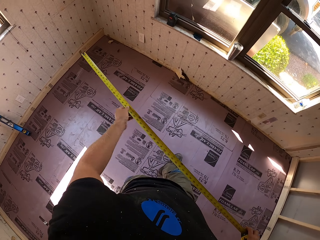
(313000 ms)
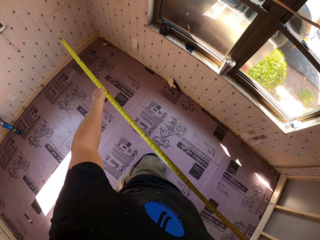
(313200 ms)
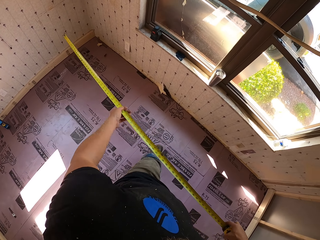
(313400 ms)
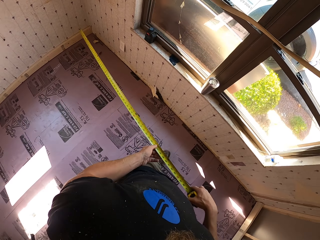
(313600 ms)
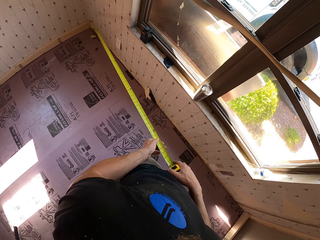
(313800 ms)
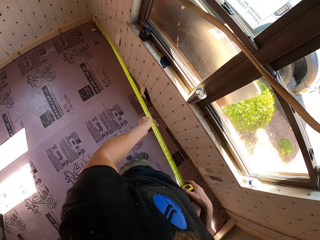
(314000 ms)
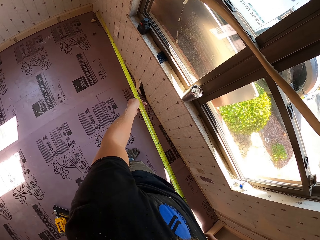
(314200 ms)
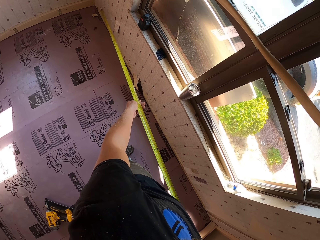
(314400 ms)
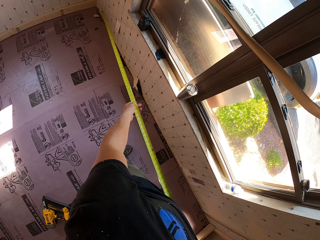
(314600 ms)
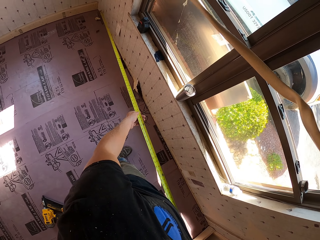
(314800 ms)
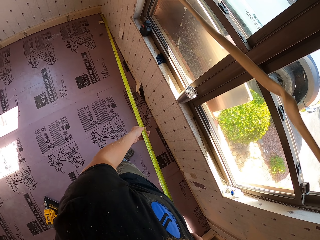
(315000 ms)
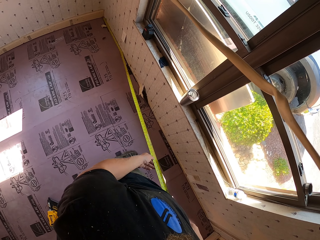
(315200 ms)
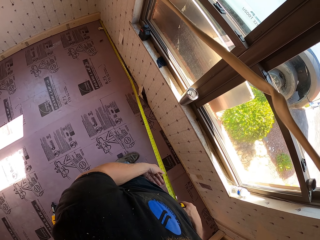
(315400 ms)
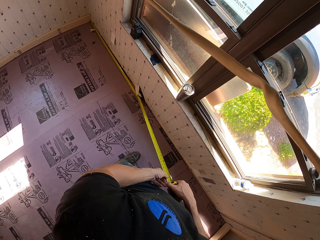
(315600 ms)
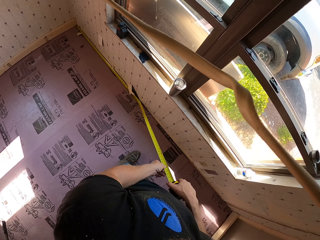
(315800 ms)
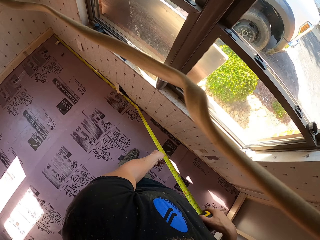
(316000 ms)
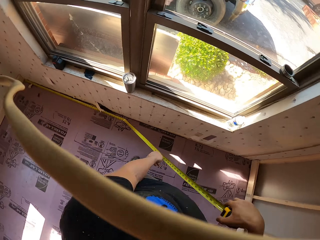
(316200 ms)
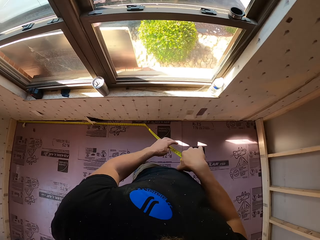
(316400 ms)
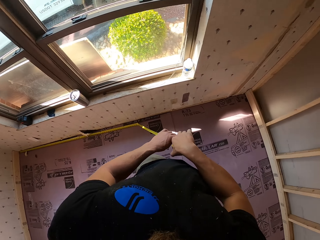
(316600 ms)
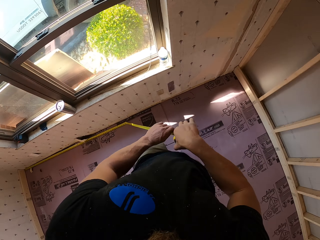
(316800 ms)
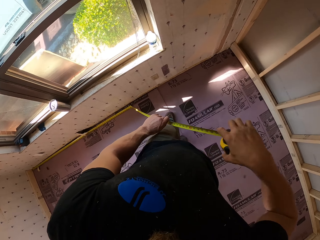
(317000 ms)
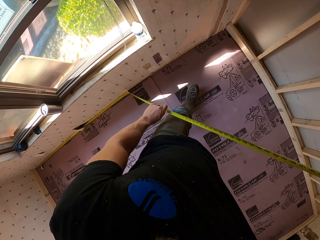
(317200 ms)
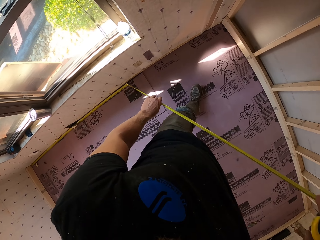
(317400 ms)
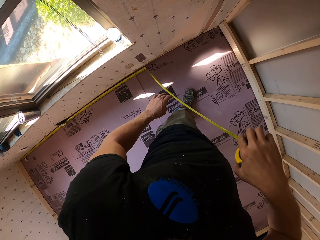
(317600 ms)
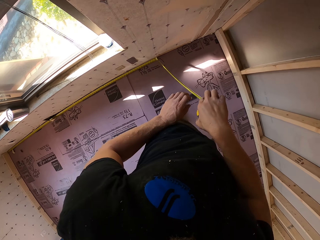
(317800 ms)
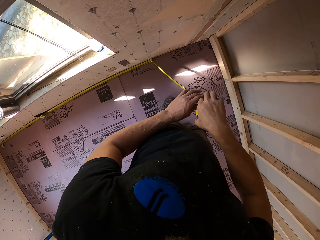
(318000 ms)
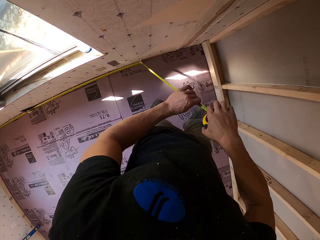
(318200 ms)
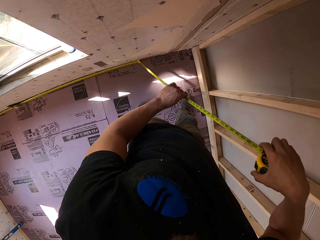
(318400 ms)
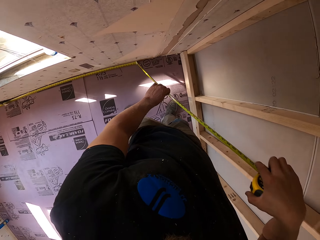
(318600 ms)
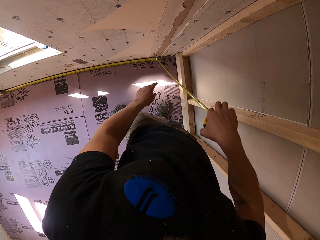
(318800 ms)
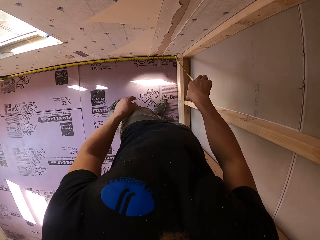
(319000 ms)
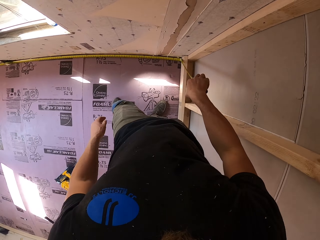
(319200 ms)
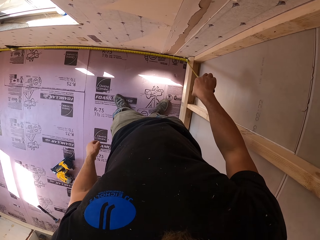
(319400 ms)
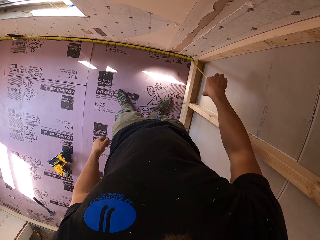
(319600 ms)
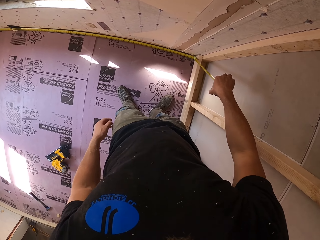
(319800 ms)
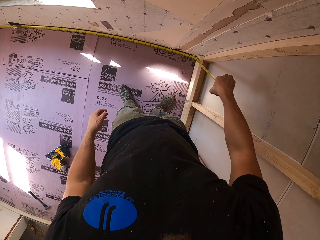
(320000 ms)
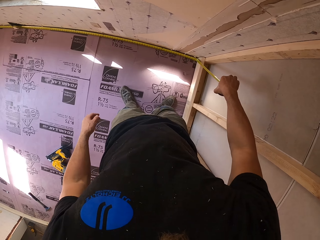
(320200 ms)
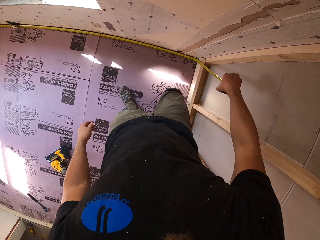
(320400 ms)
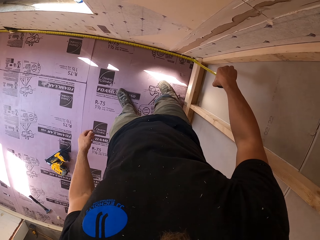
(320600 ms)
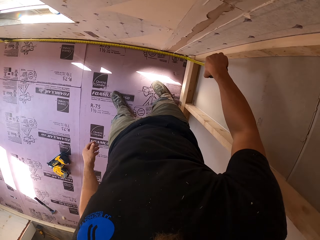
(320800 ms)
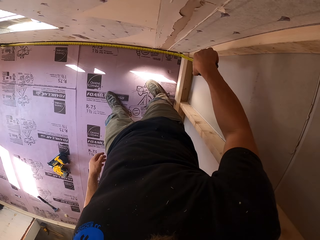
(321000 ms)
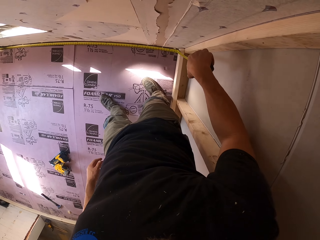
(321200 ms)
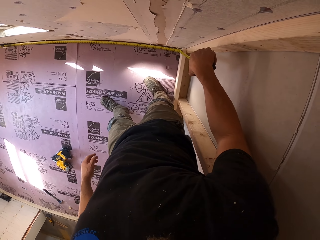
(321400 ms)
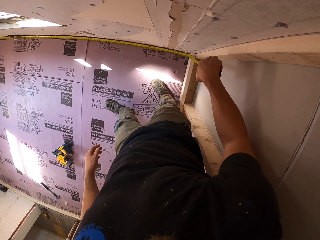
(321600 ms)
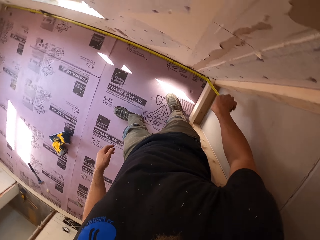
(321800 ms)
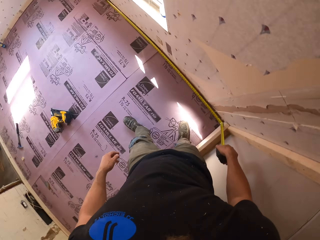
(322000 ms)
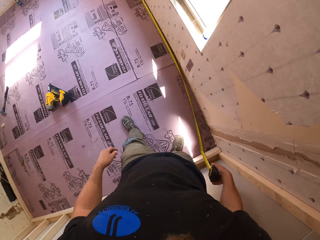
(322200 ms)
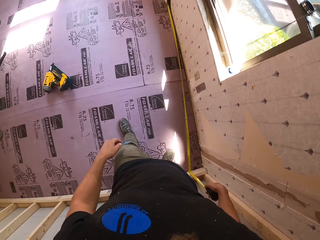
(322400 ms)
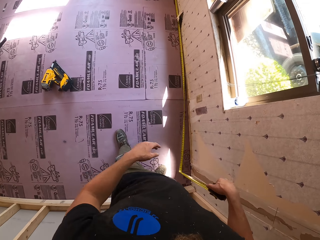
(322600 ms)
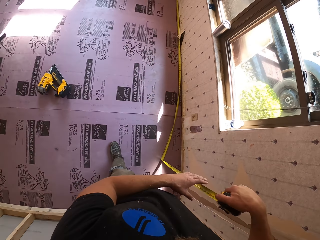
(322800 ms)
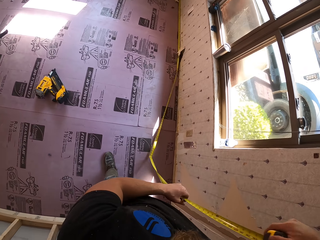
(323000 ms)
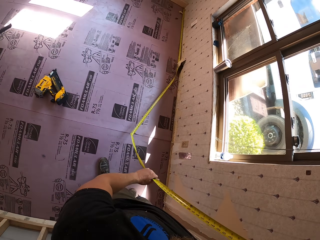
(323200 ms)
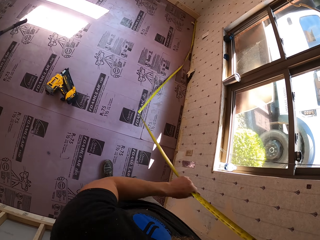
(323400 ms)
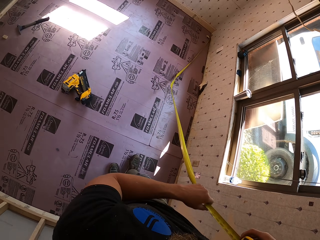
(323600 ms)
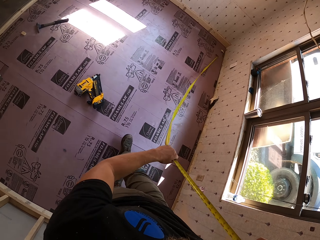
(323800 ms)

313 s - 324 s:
The camera wearer walks towards the wall. They measure the wall. They turn. They look around the room.

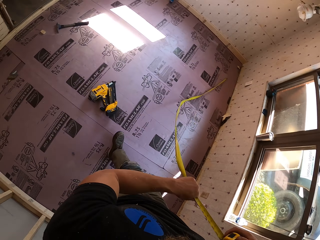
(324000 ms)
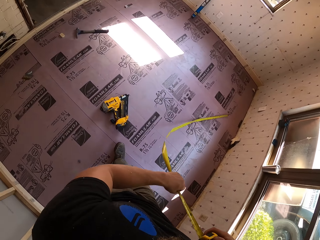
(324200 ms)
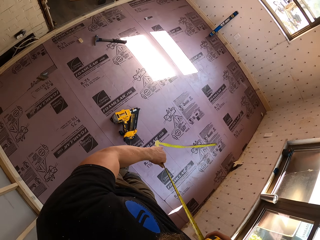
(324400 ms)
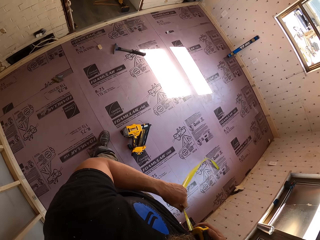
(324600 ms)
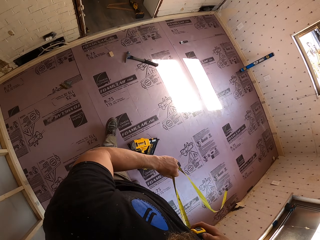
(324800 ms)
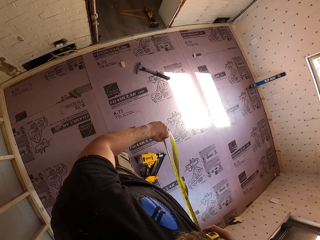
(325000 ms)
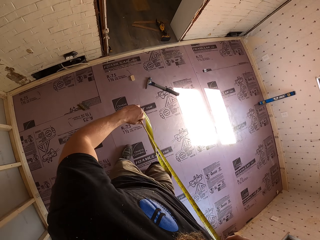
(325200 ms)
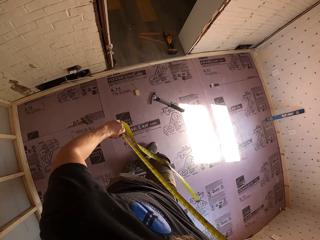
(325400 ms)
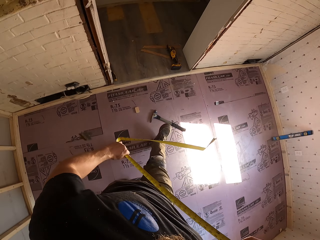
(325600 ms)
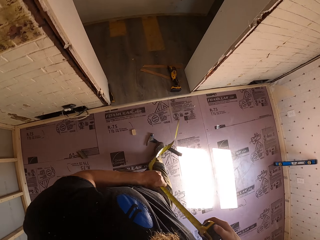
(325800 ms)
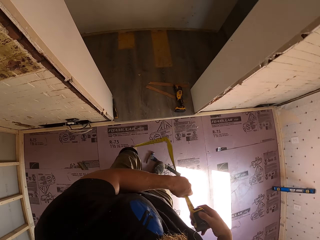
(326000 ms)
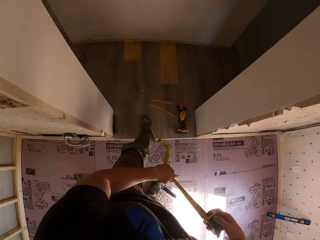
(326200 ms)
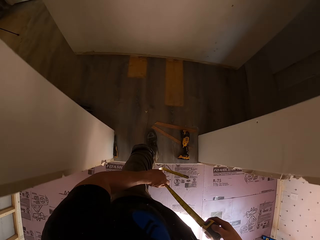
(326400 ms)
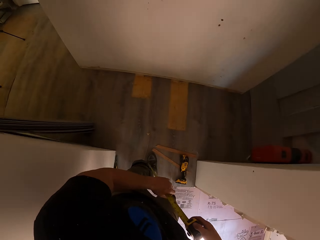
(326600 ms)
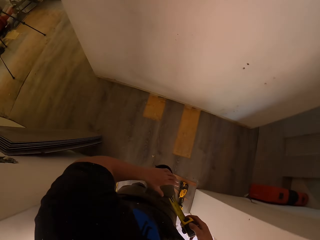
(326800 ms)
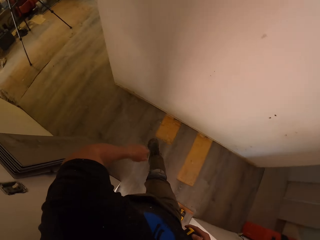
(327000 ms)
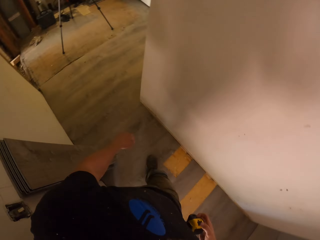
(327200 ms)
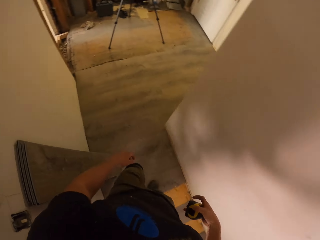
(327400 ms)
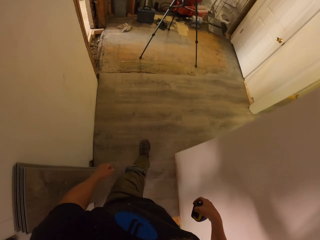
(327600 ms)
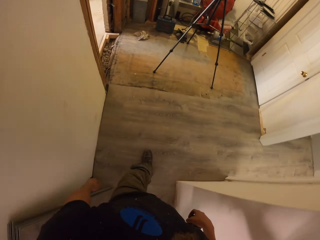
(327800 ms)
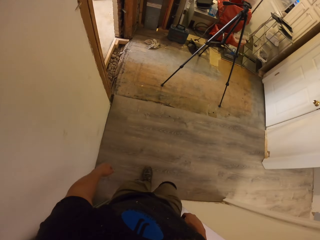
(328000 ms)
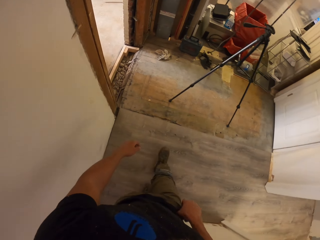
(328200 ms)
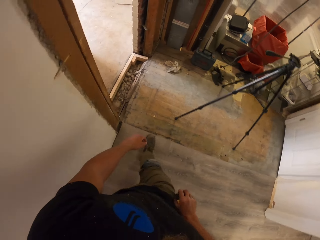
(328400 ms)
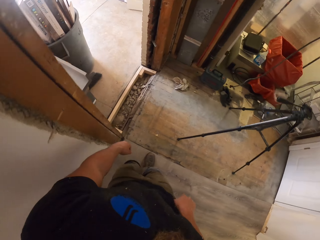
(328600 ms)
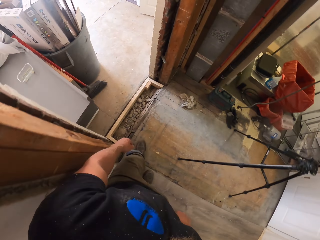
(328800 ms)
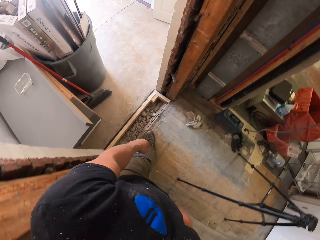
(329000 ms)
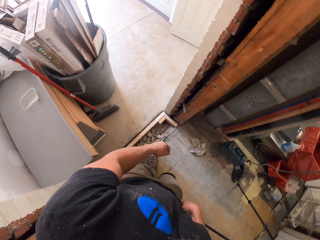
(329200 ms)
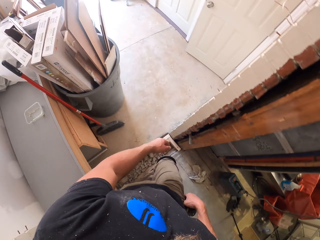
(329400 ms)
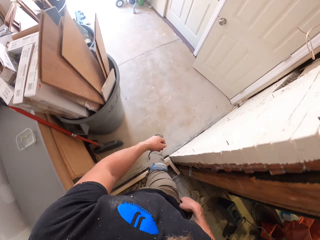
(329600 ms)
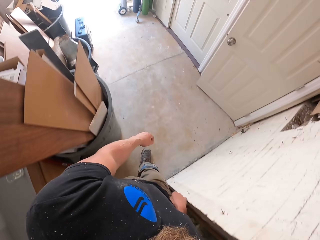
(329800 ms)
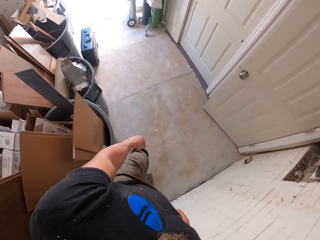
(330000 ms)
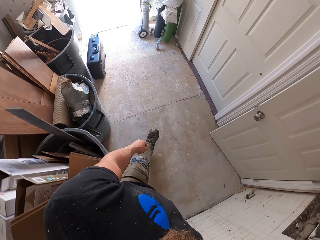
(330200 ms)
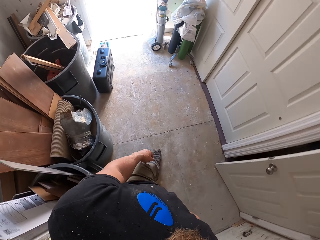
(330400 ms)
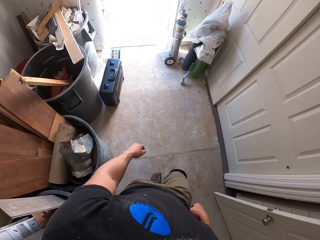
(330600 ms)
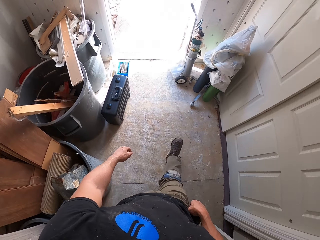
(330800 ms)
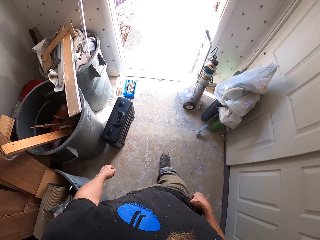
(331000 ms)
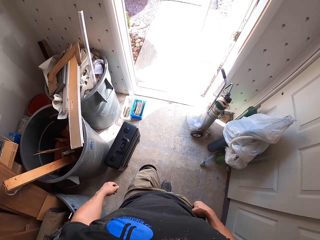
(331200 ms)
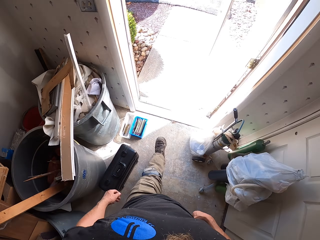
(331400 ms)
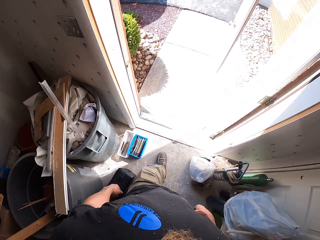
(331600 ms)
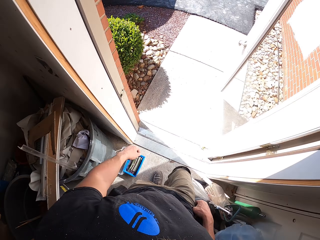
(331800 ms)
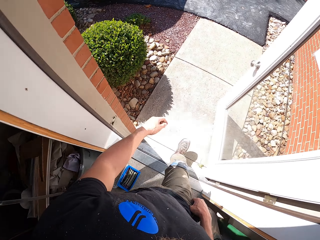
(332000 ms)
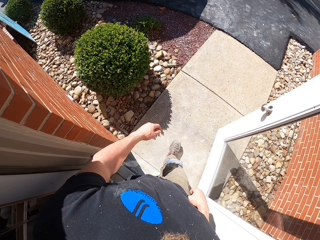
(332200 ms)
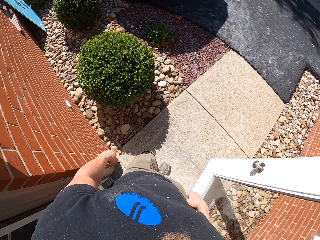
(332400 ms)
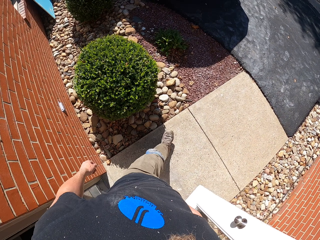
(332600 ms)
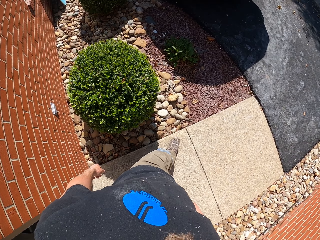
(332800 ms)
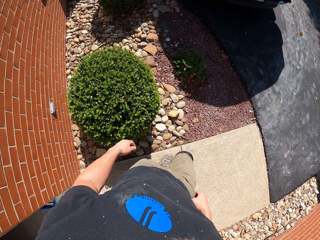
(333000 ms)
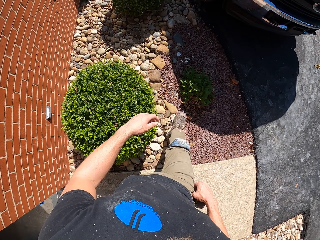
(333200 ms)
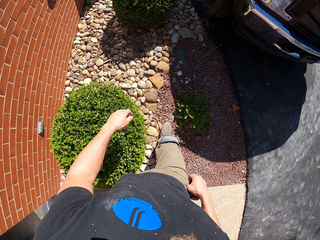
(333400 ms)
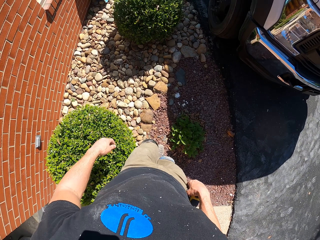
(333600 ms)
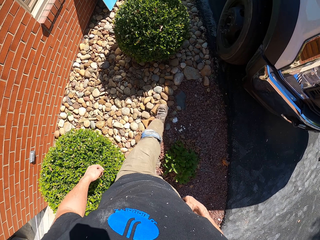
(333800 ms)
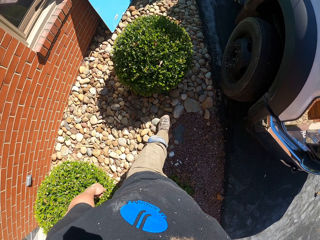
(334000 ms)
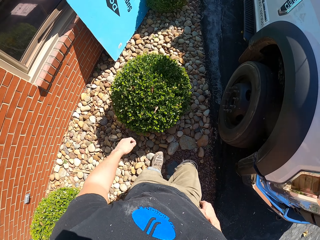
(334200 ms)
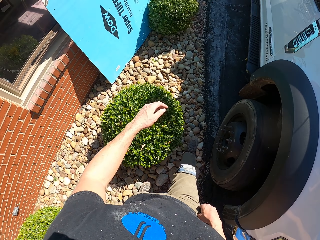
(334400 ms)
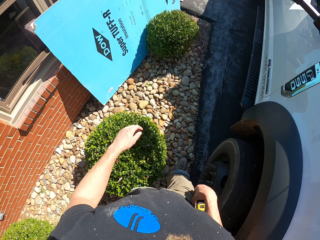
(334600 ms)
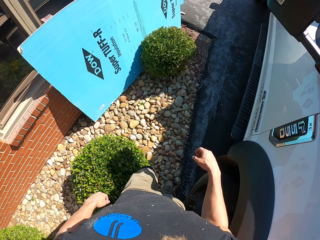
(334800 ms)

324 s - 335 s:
The camera wearer removes the tape measure from the wall. They push the tape back. They walk out of the room. They walk out of the house.
